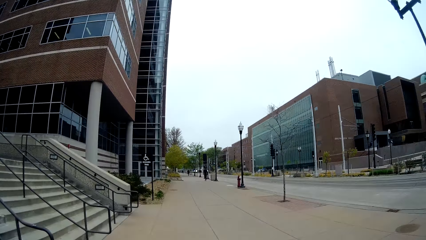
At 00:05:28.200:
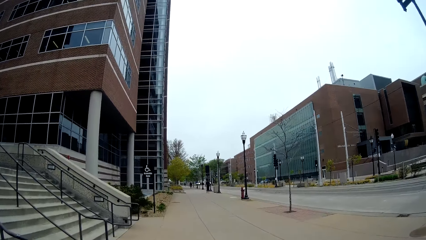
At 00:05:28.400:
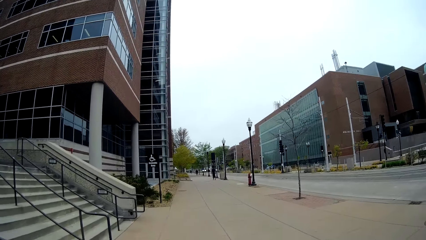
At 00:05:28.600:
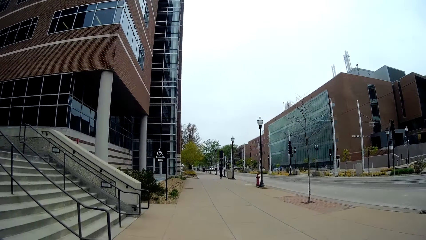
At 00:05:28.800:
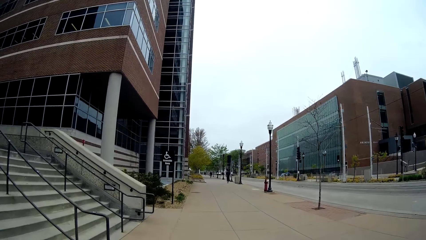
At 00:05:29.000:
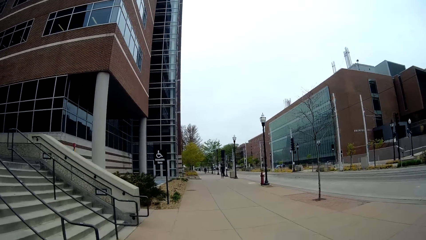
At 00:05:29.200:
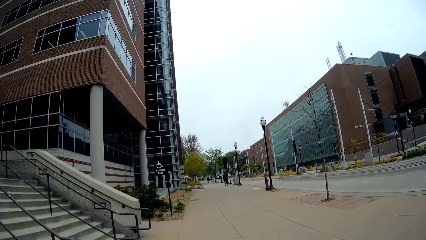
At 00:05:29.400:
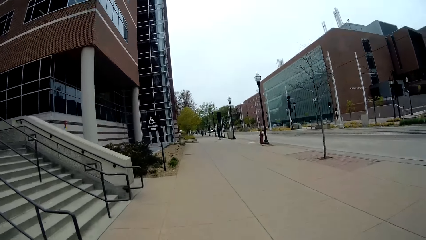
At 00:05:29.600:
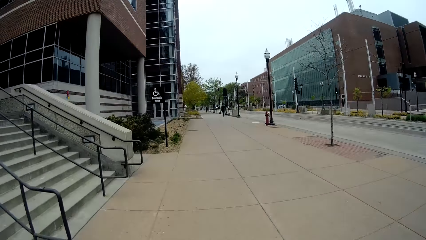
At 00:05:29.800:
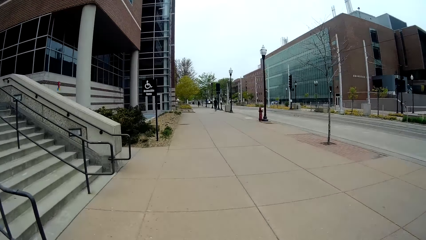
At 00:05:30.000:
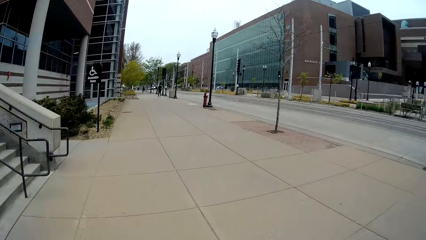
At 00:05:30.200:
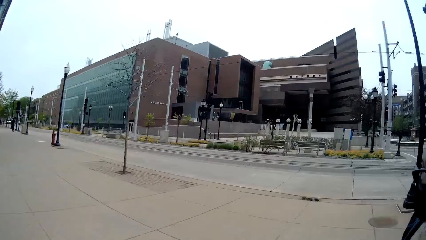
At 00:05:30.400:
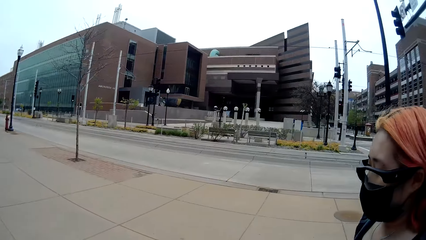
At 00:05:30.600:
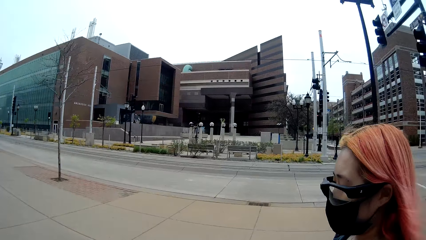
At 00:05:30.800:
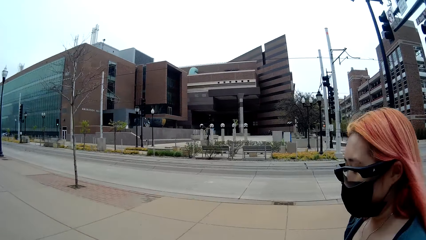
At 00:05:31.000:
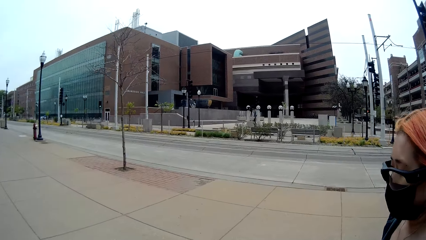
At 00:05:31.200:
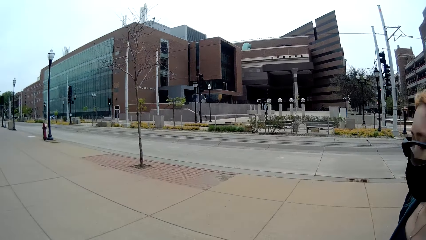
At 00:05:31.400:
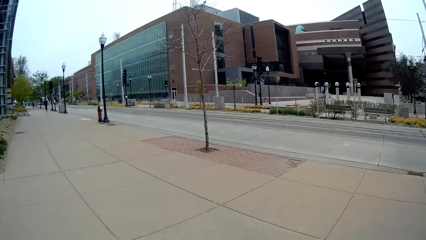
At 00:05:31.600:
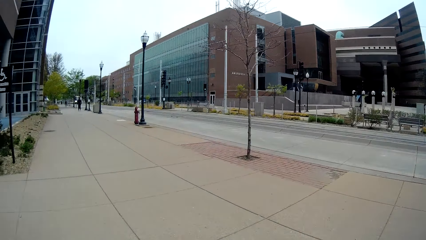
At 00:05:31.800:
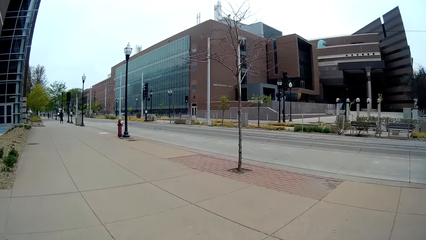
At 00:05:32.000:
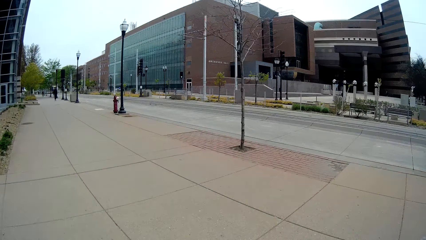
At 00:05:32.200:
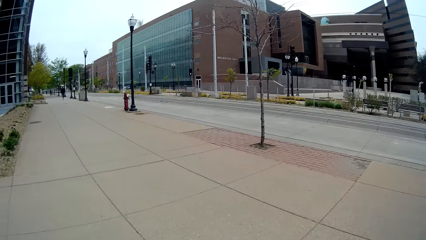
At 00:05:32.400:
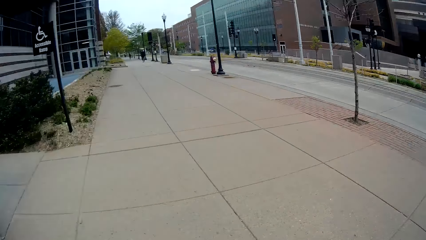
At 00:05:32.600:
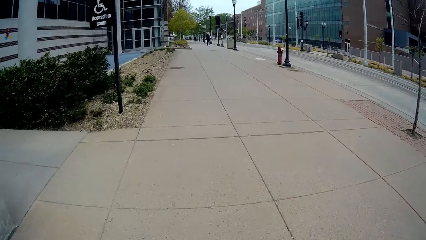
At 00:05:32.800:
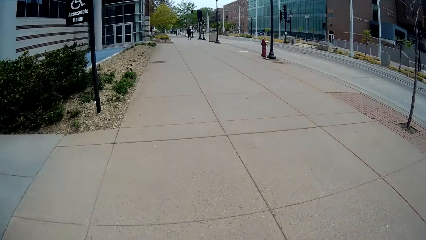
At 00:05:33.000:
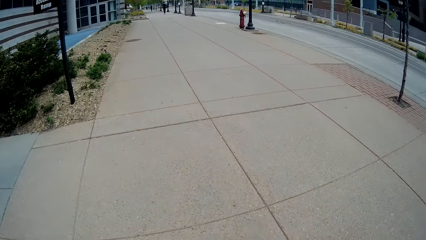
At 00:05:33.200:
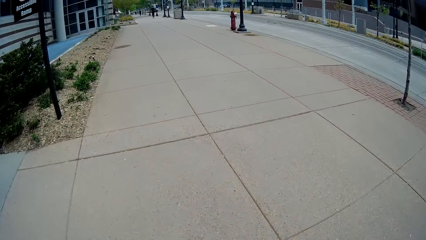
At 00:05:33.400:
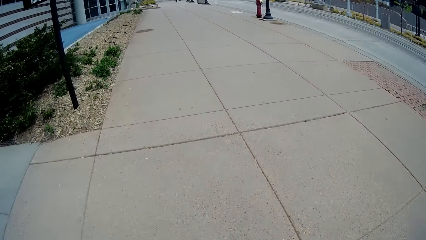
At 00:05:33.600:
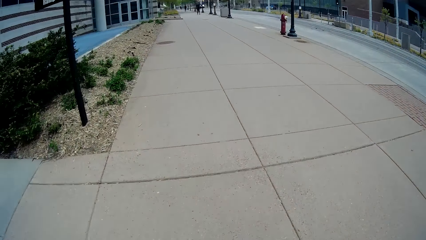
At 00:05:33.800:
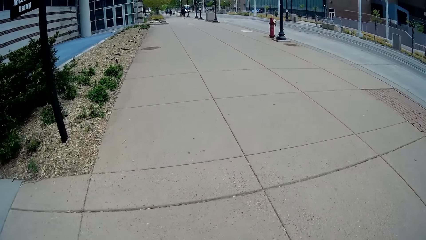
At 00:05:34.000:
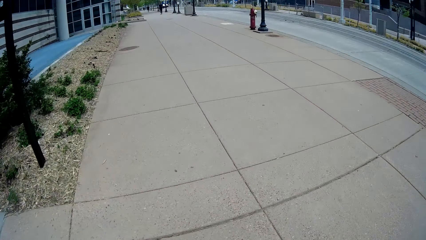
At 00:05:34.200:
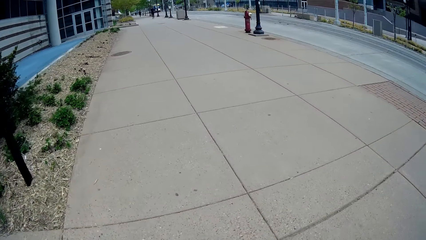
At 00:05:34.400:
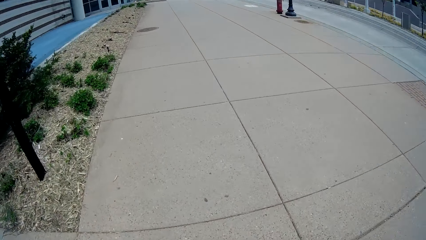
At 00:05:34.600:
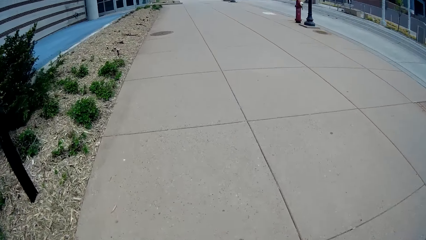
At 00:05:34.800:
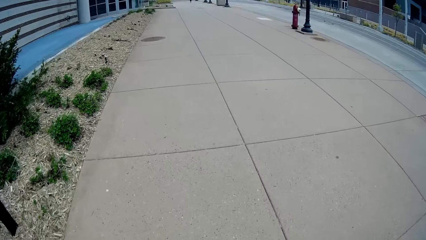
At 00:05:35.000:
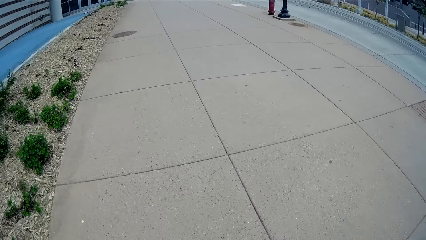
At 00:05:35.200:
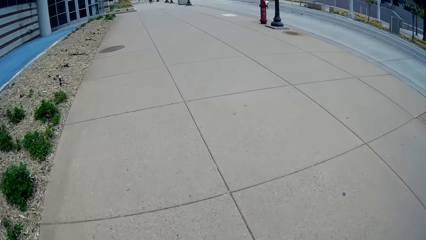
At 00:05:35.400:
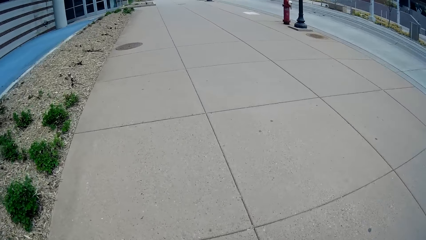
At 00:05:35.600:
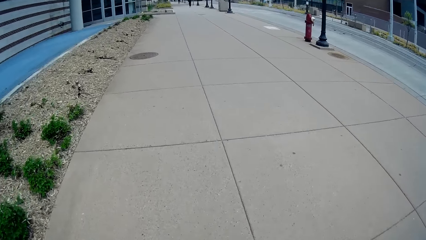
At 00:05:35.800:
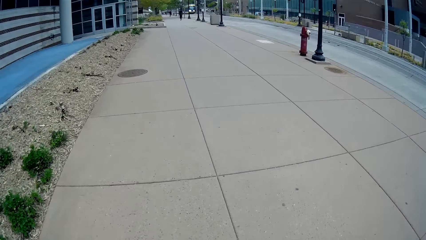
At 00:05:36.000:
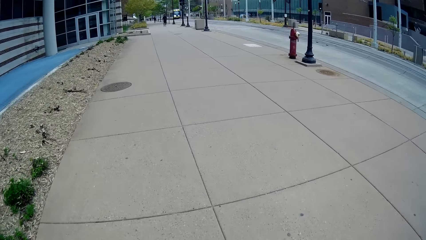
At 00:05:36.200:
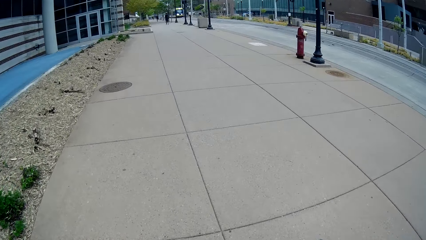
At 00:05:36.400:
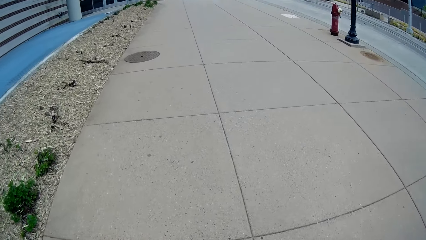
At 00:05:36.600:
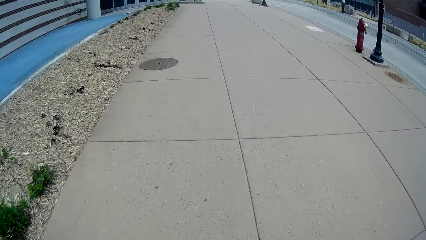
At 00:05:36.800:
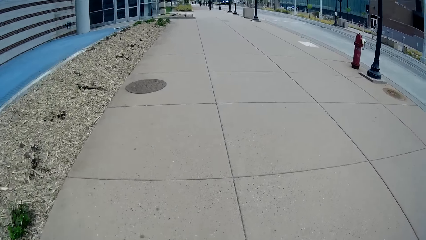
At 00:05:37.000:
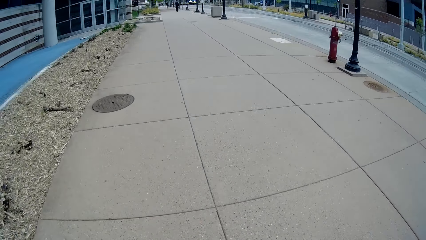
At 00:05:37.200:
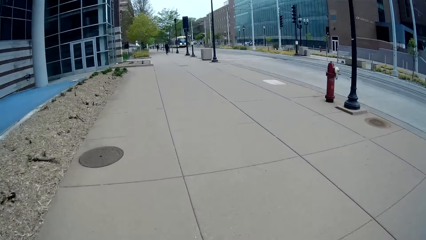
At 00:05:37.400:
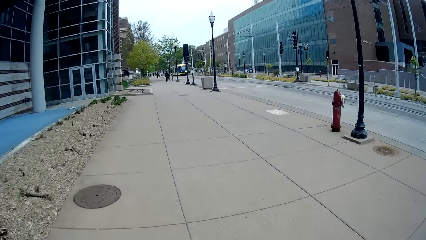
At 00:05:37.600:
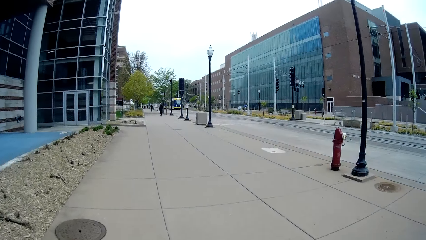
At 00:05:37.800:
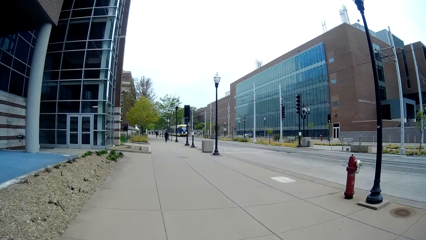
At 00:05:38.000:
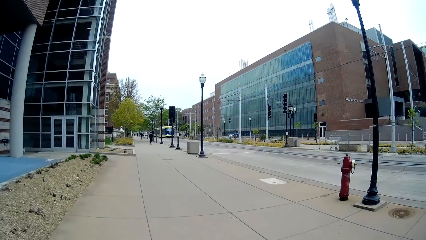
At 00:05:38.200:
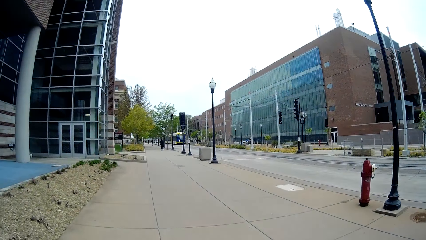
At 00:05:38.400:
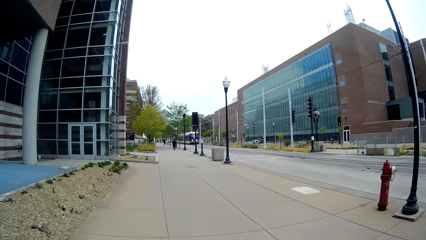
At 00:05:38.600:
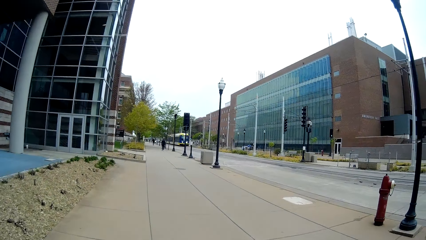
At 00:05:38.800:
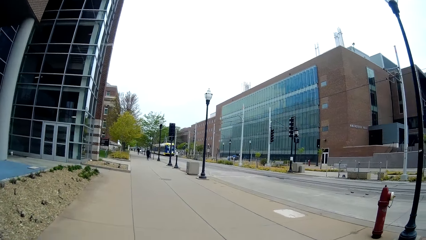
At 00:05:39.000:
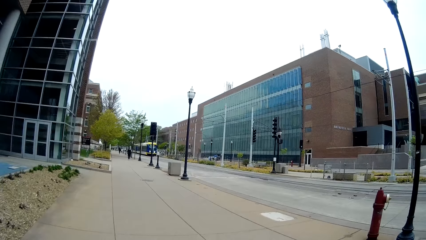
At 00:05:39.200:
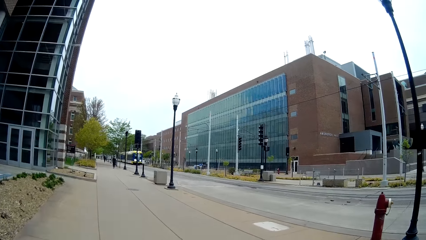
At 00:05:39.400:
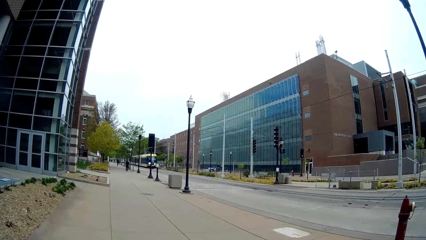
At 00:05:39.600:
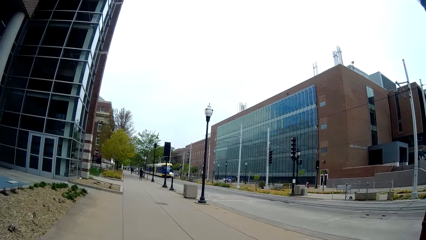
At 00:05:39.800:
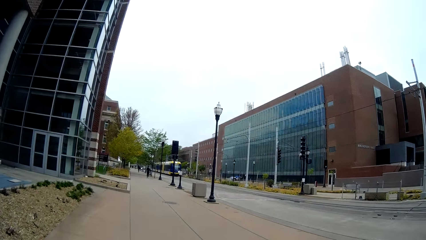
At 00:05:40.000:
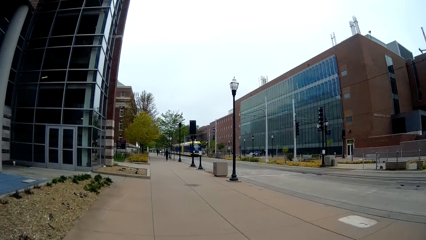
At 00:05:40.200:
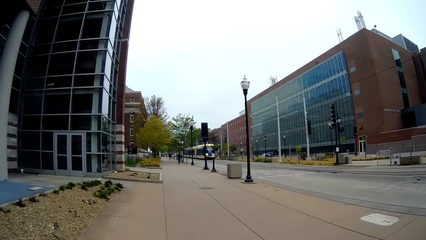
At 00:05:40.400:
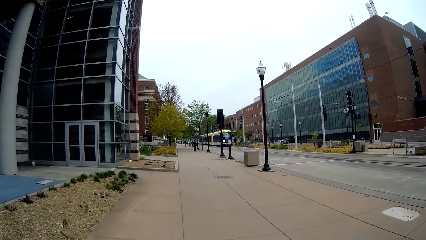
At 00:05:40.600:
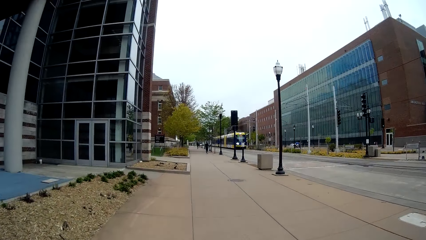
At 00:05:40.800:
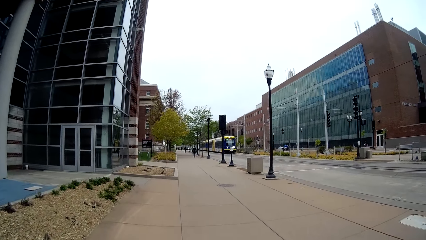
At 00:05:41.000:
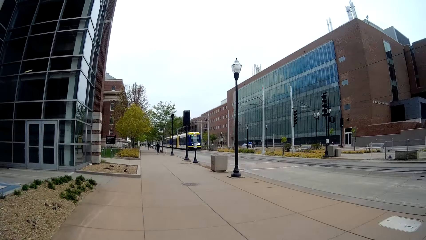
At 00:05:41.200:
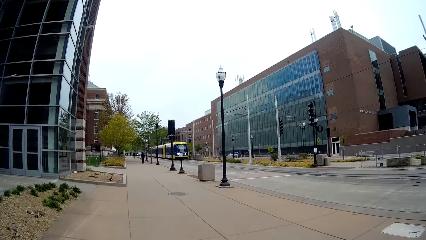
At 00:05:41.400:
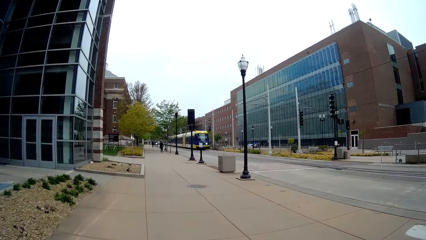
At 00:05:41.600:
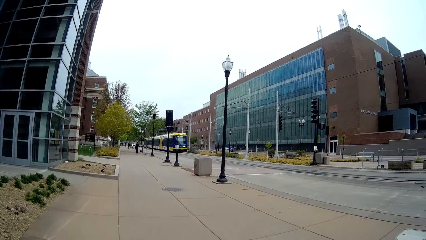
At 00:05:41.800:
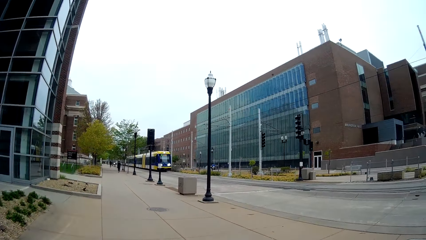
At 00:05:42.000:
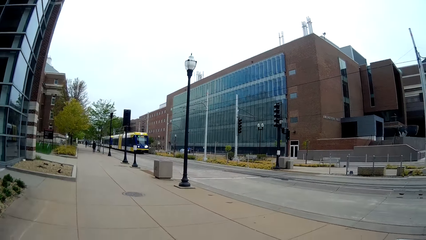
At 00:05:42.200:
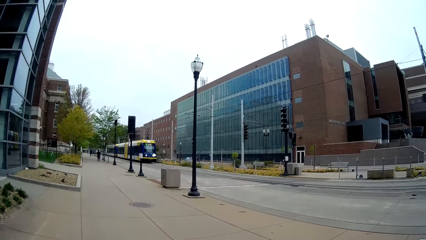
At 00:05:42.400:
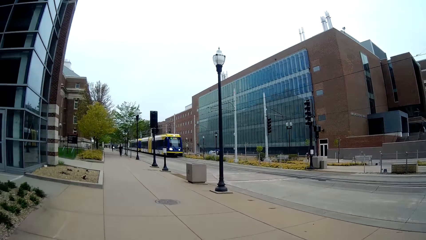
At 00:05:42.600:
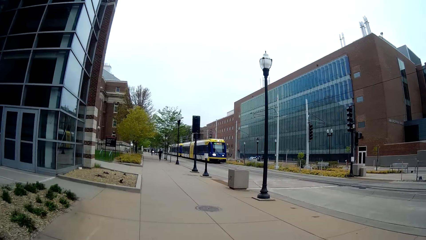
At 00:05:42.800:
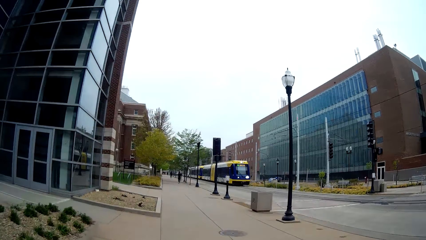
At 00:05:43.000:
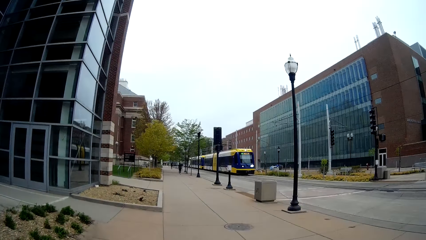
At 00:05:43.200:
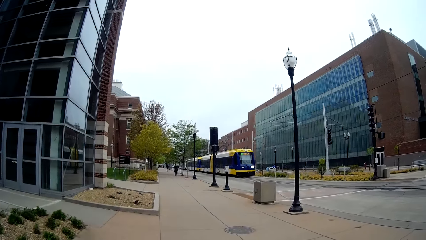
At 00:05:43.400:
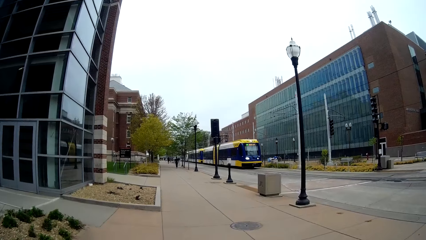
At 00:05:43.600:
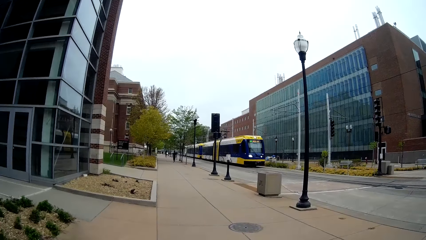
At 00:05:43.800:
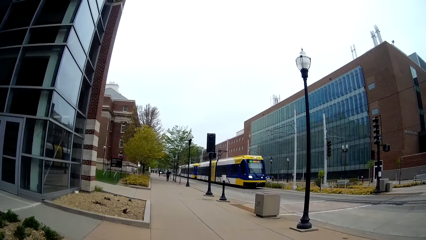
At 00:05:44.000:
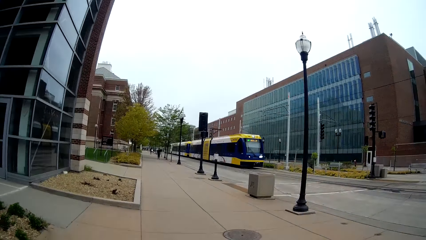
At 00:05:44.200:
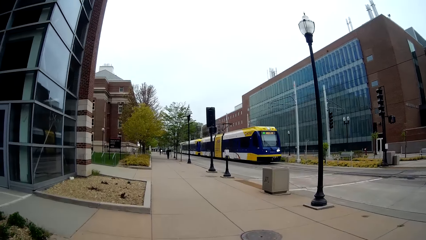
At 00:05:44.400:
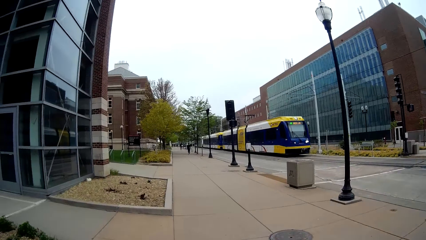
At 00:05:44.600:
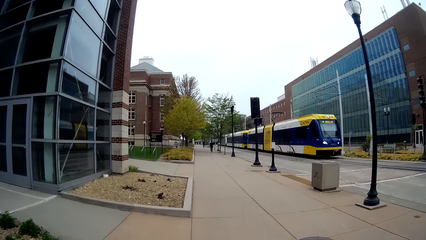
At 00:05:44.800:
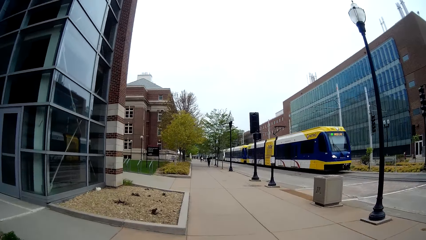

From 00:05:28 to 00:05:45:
The woman speaks to the camera wearer. The camera wearer turns right. They walk around the street. They speak to the woman.
